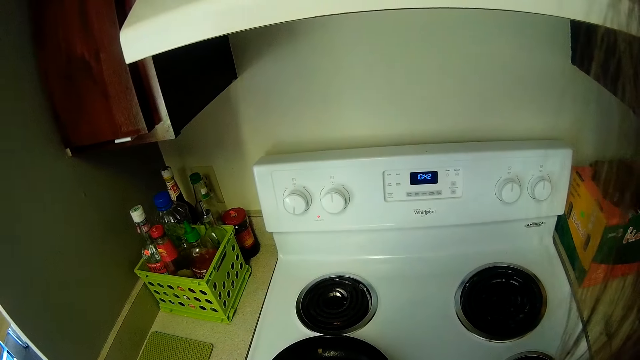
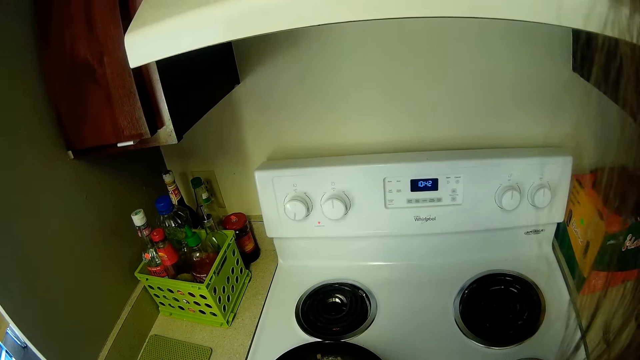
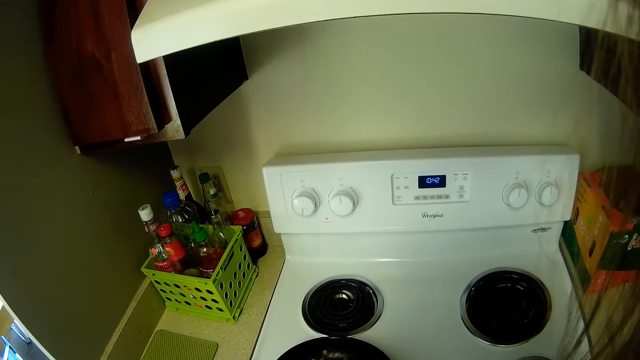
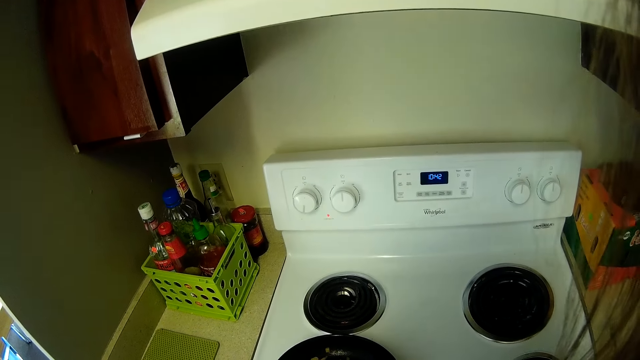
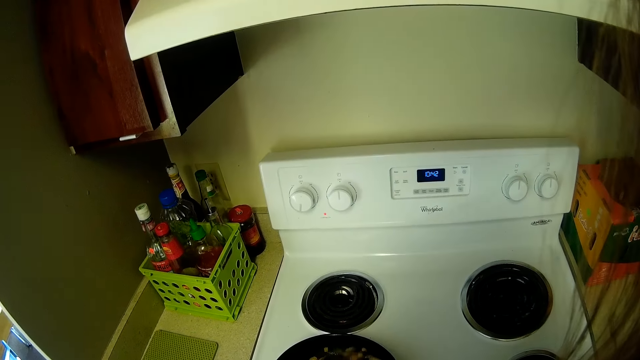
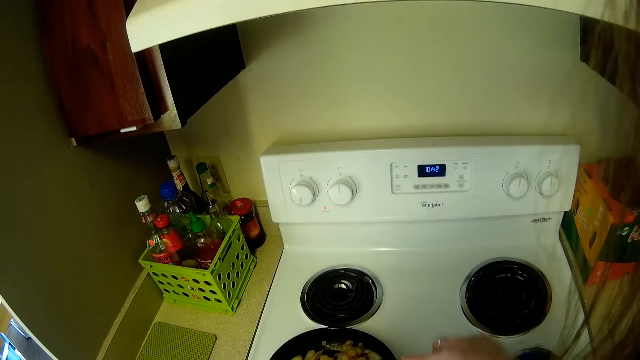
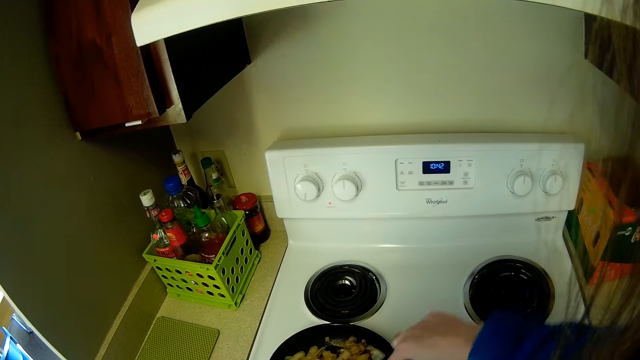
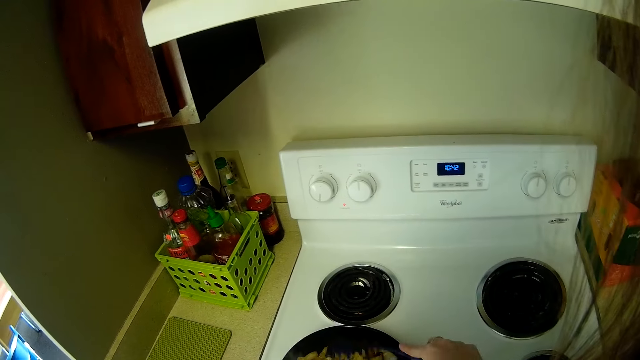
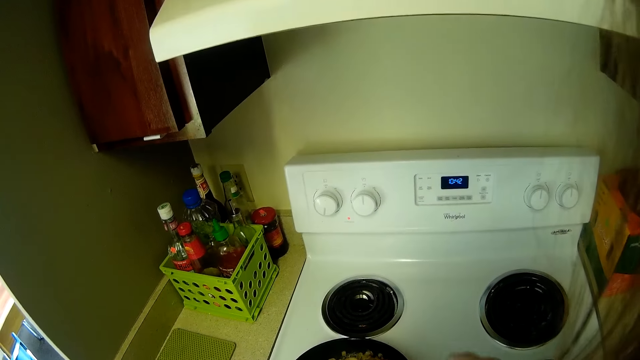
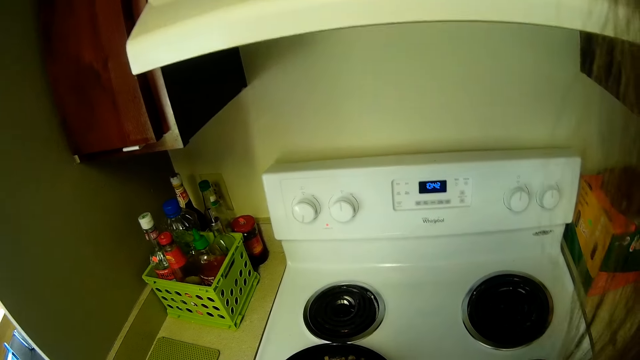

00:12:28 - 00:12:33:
The camera wearer stirs the food in the pot with the spoon.

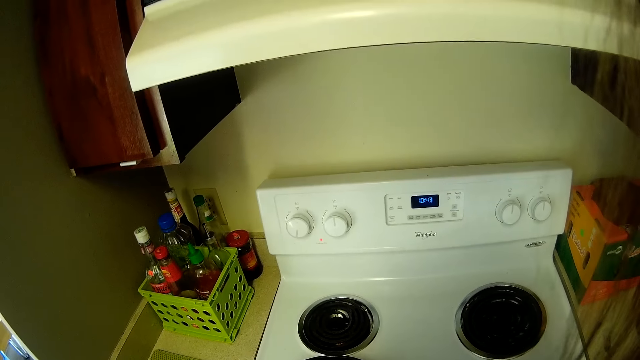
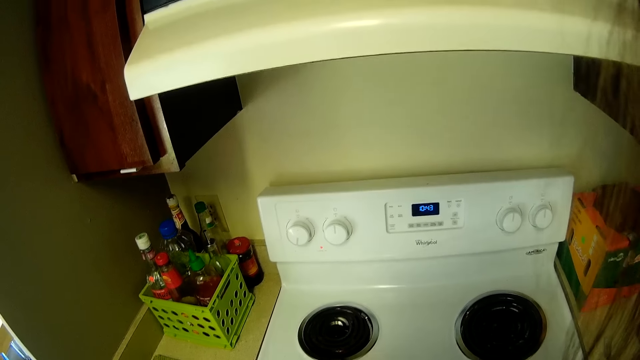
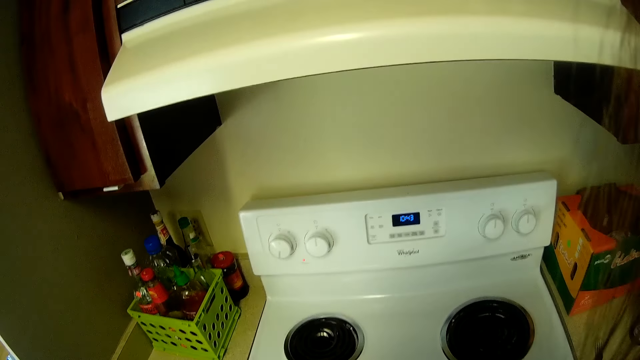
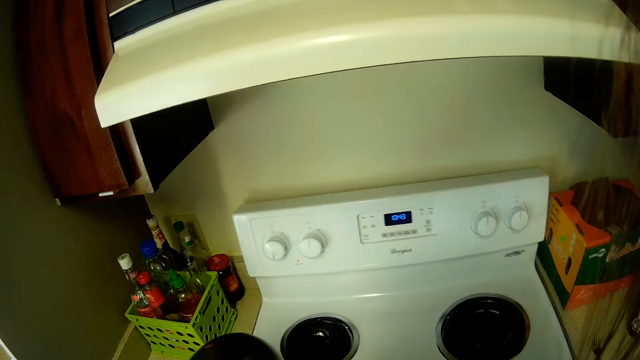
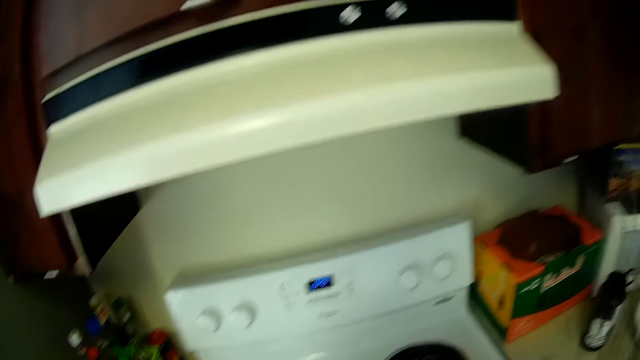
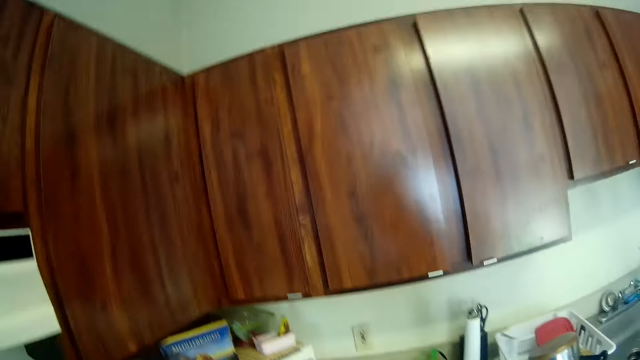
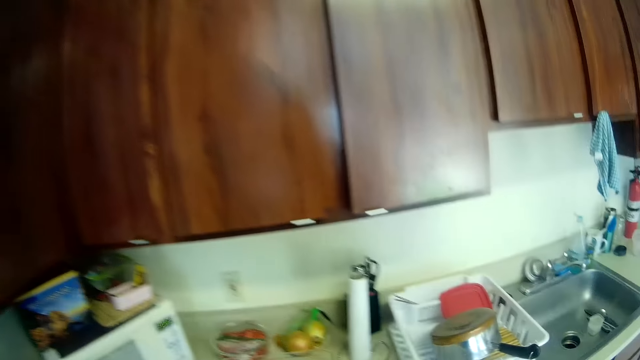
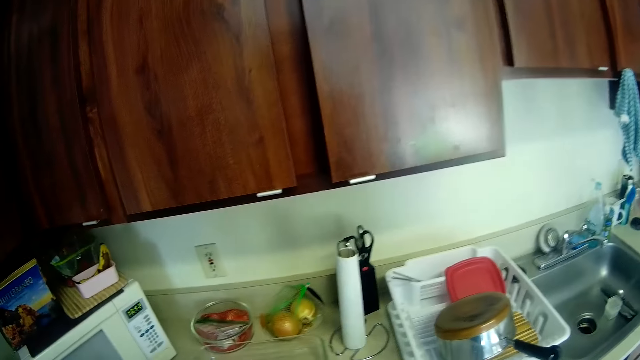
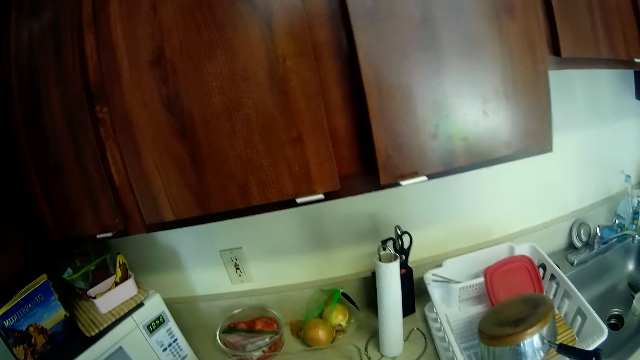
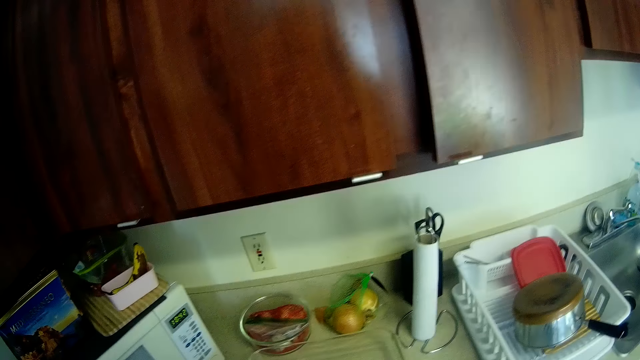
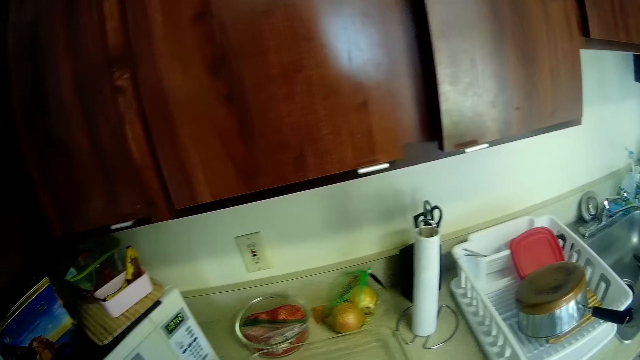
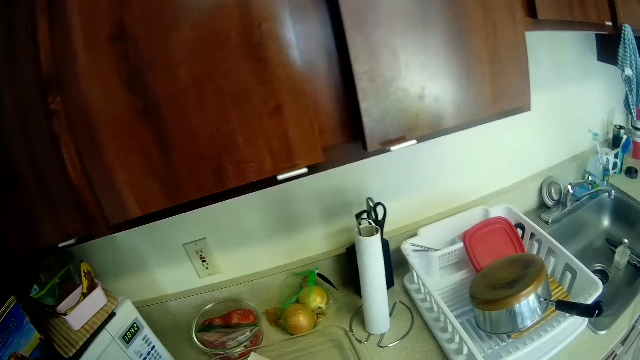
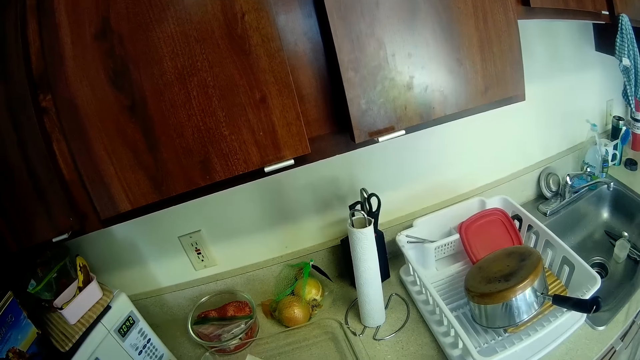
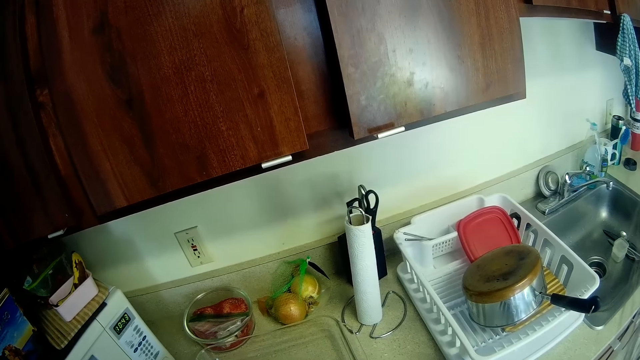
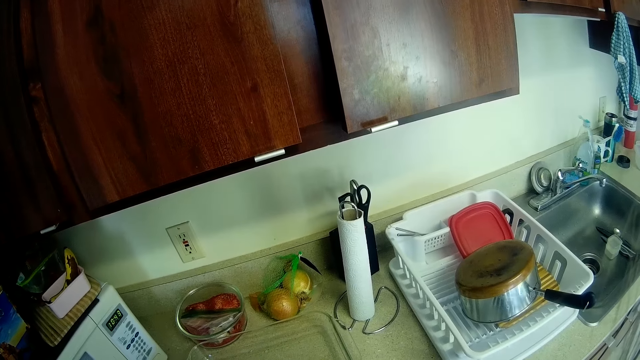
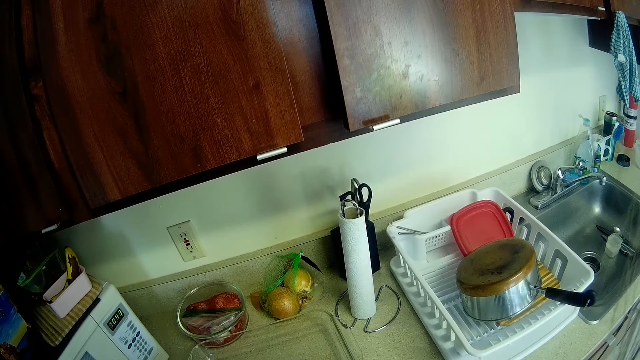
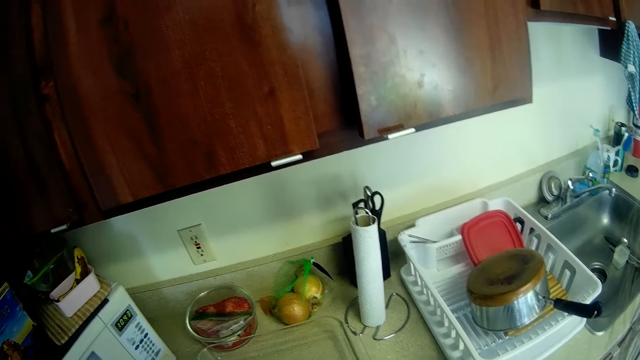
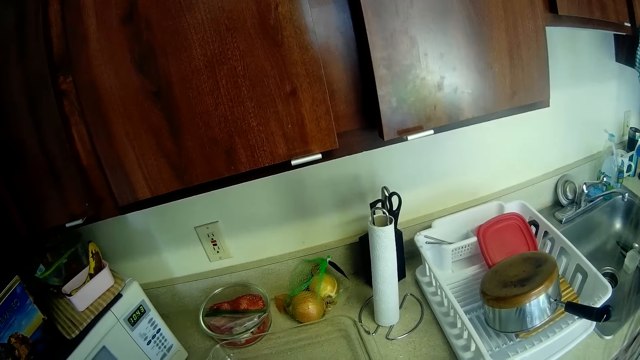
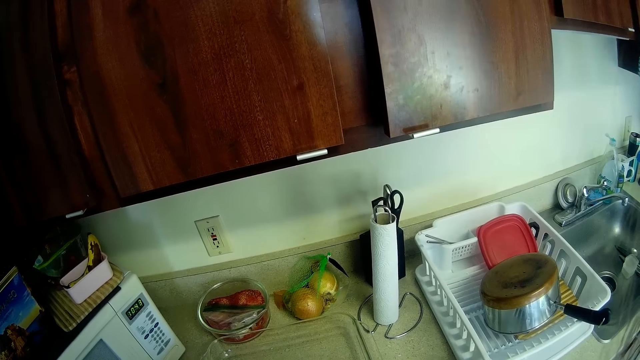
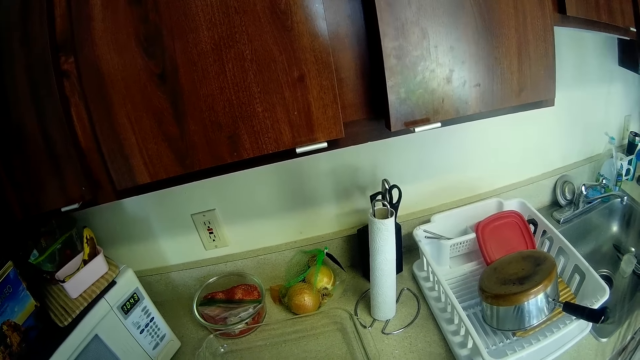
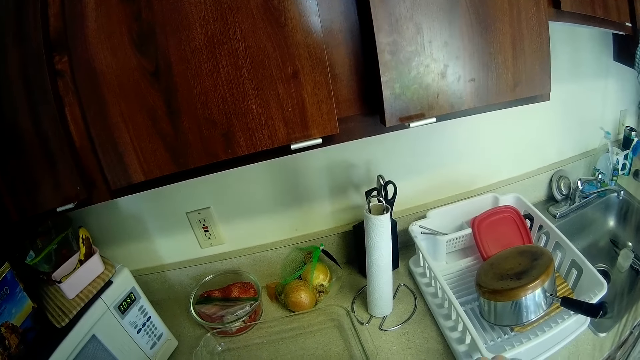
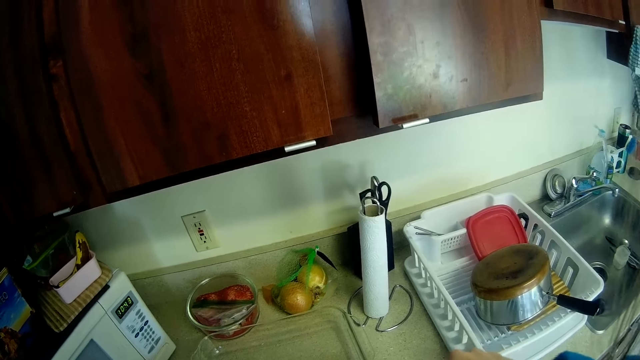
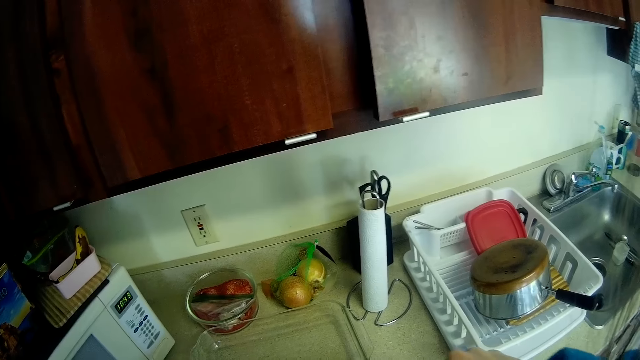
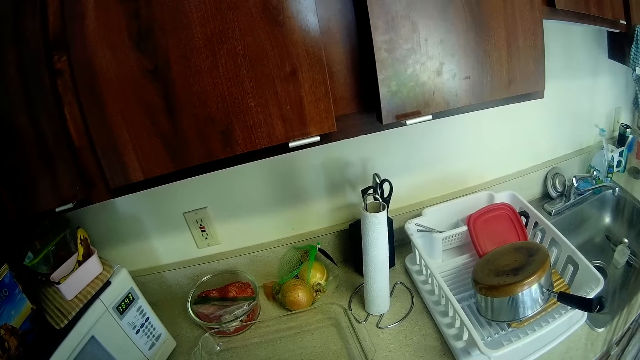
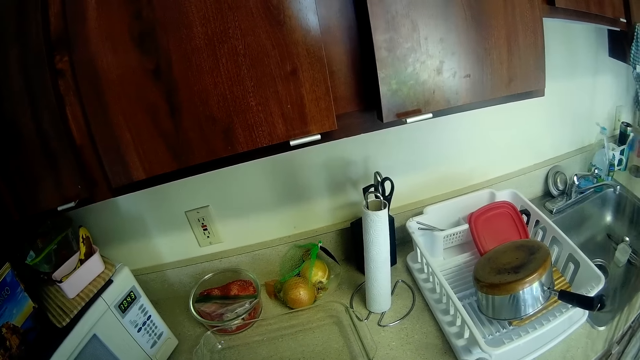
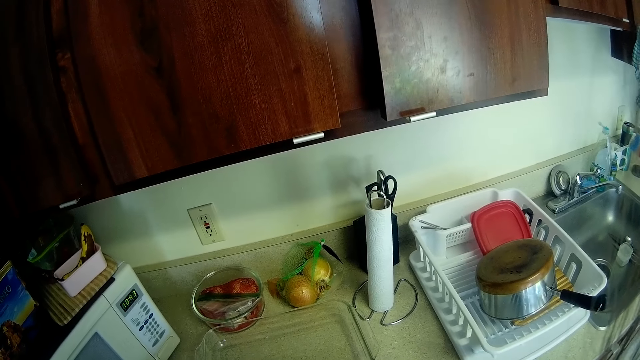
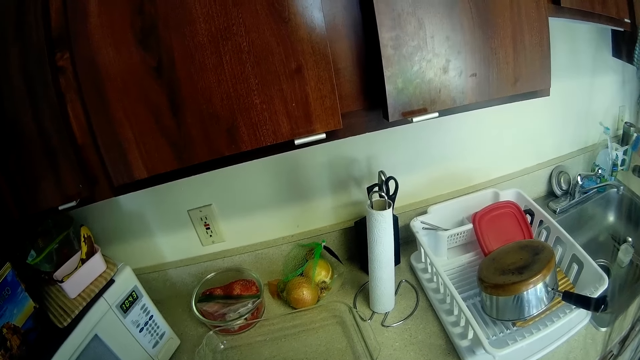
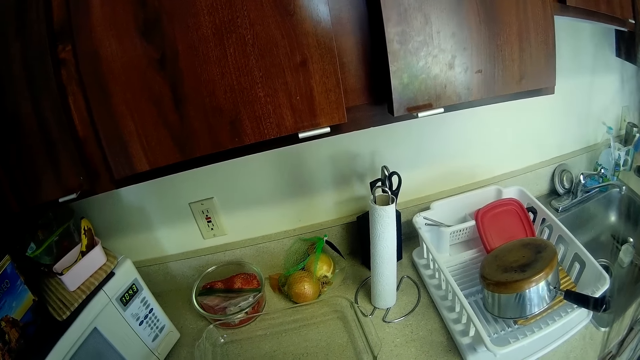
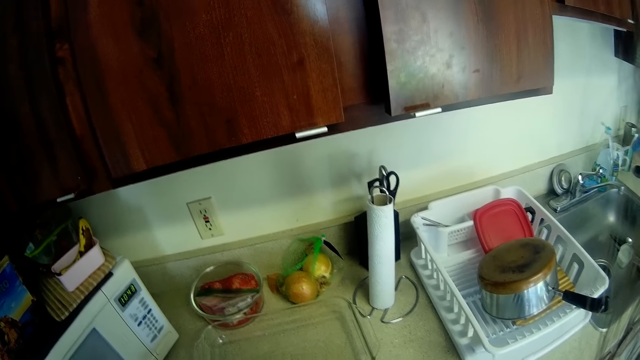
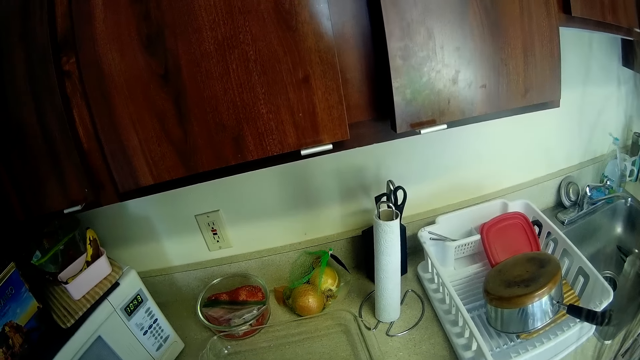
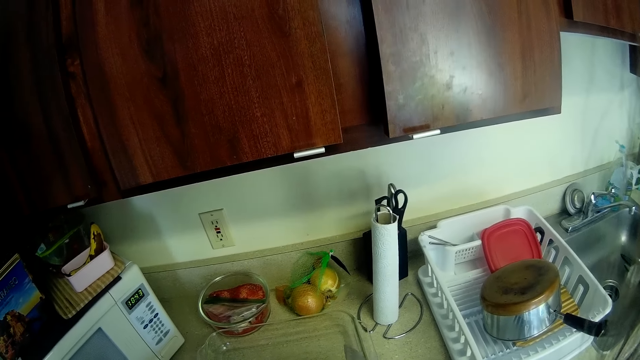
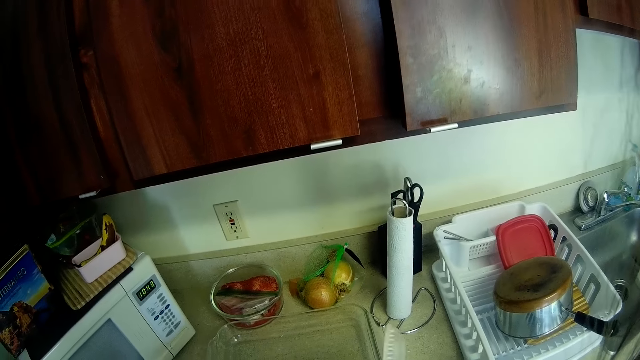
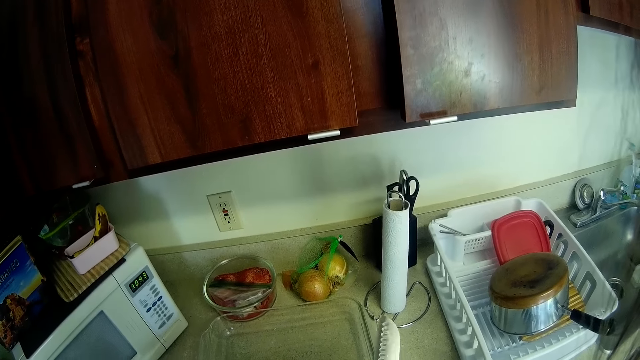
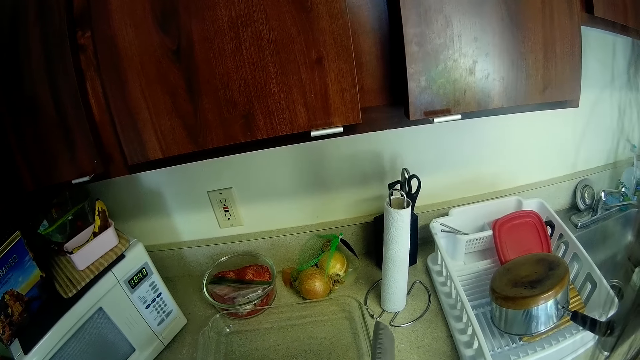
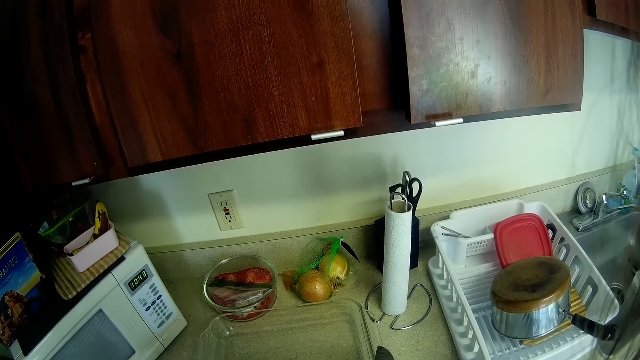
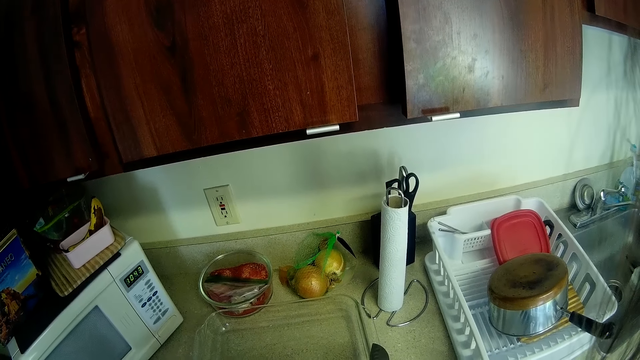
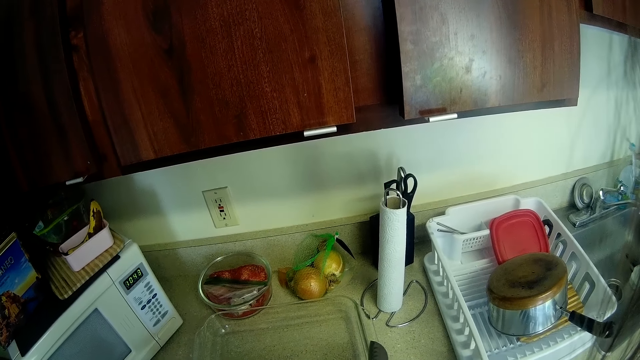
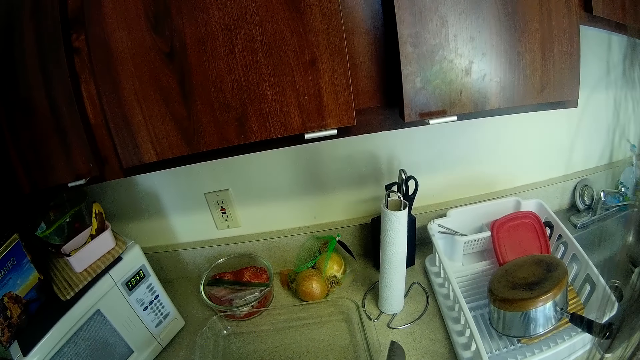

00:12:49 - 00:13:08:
The camera wearer covers the pot on the cooker. He moves away from the cooker in the kitchen. He stands in front of the kitchen worktop. He holds a knife with his hand.
